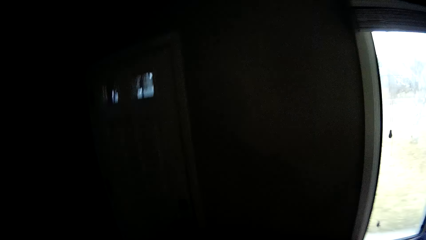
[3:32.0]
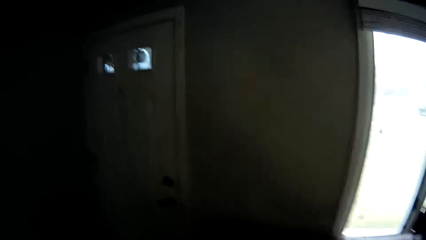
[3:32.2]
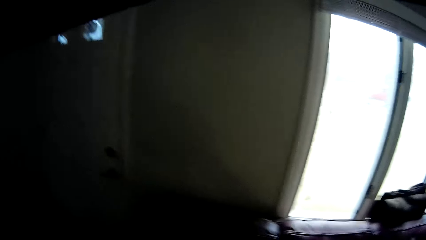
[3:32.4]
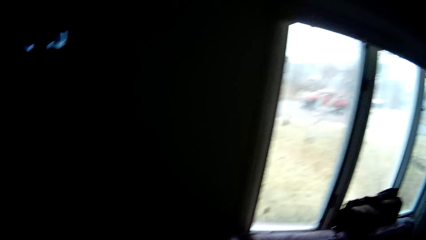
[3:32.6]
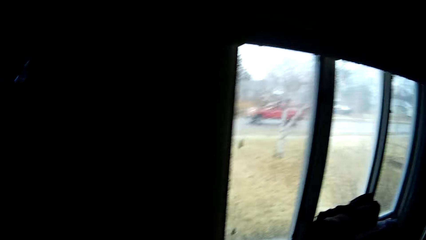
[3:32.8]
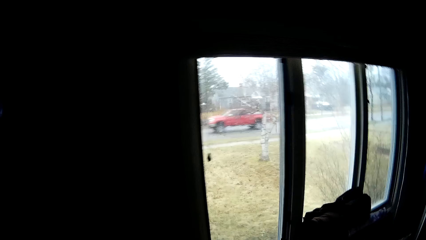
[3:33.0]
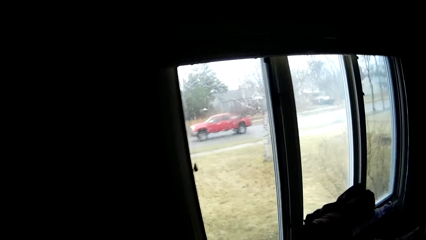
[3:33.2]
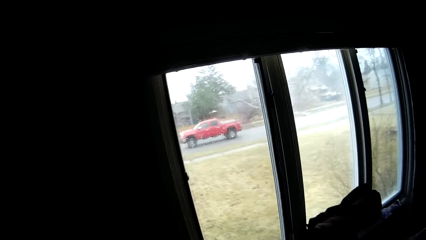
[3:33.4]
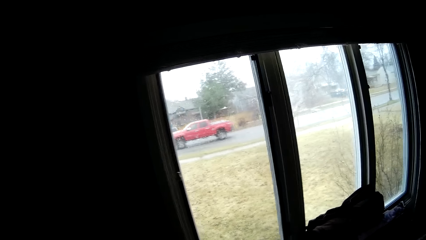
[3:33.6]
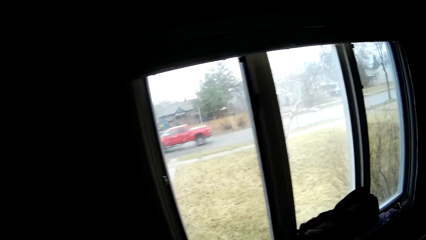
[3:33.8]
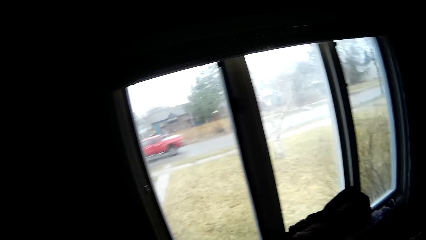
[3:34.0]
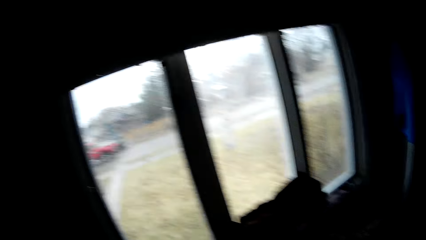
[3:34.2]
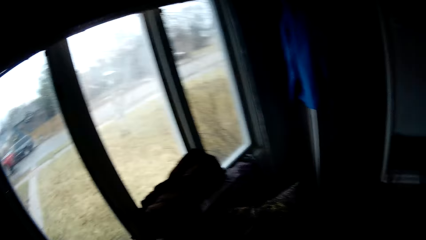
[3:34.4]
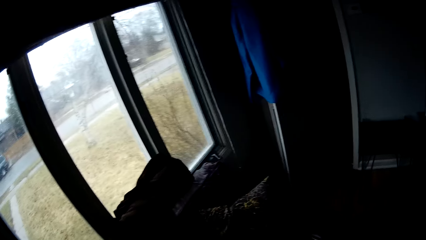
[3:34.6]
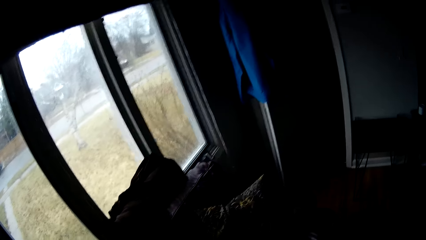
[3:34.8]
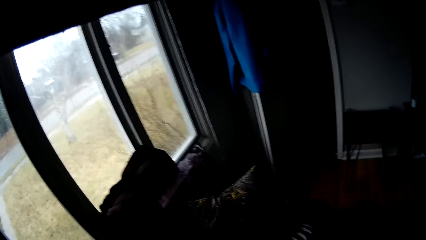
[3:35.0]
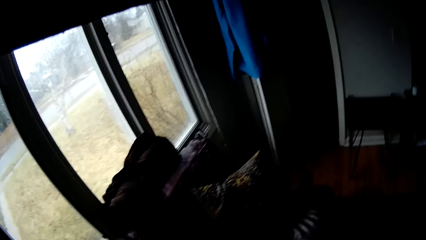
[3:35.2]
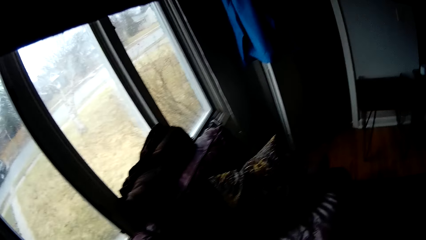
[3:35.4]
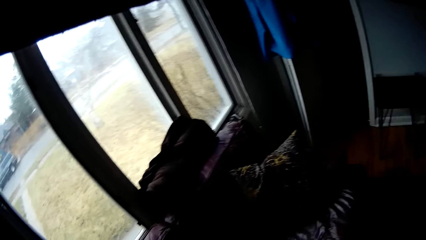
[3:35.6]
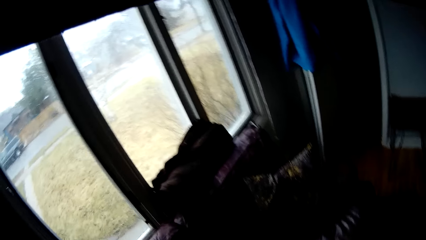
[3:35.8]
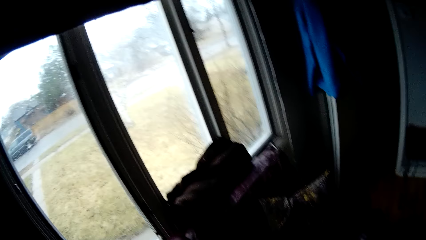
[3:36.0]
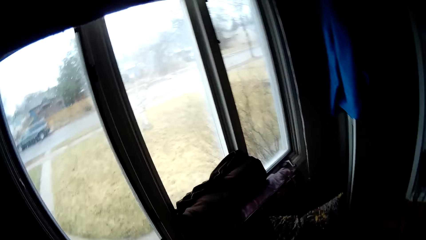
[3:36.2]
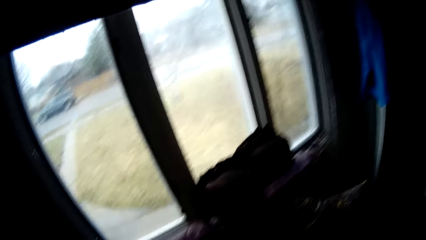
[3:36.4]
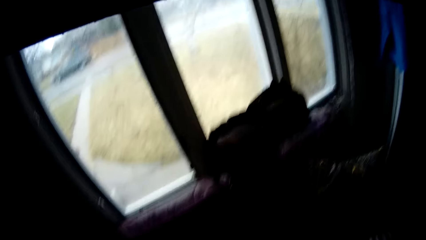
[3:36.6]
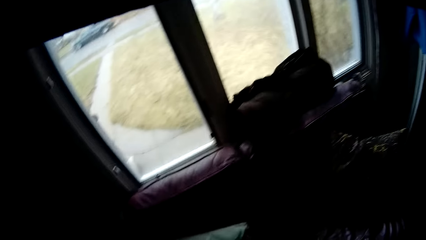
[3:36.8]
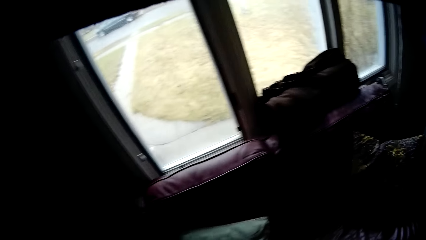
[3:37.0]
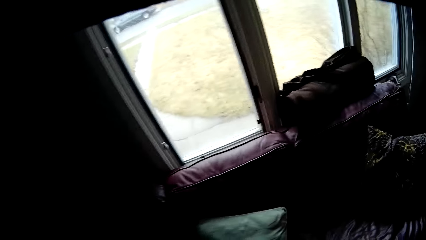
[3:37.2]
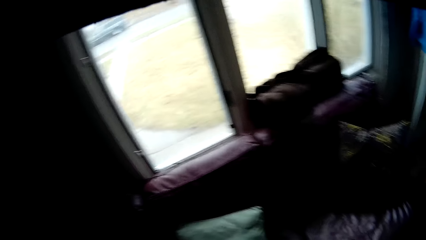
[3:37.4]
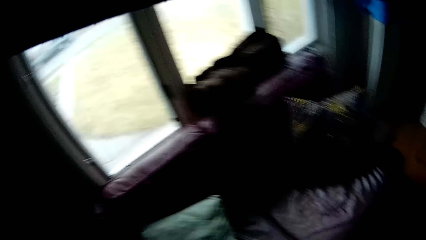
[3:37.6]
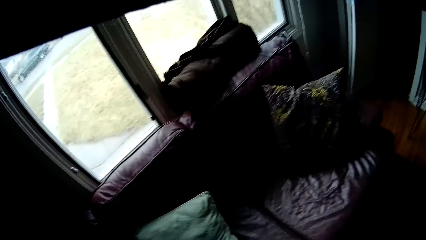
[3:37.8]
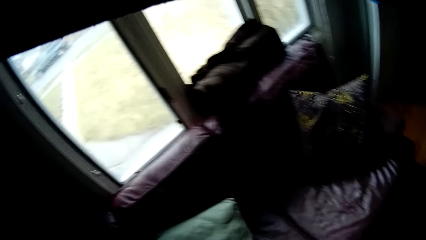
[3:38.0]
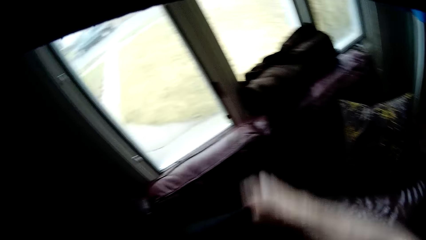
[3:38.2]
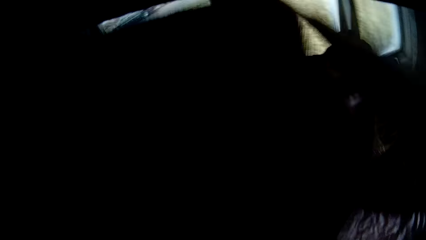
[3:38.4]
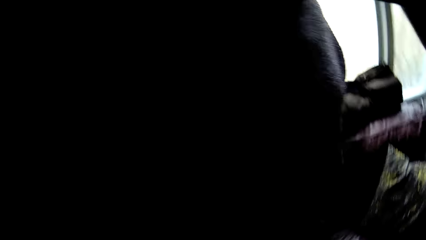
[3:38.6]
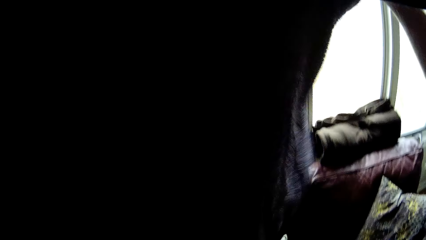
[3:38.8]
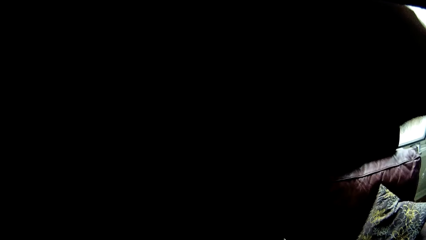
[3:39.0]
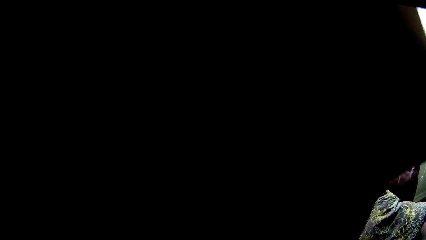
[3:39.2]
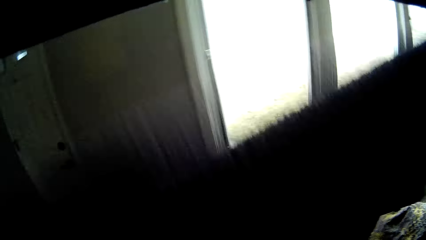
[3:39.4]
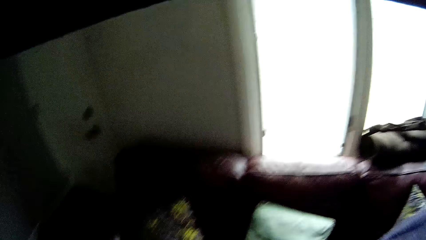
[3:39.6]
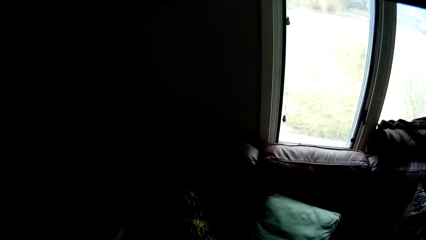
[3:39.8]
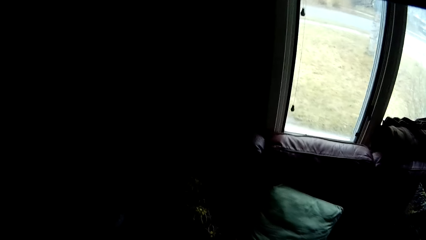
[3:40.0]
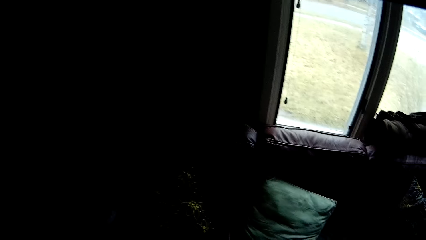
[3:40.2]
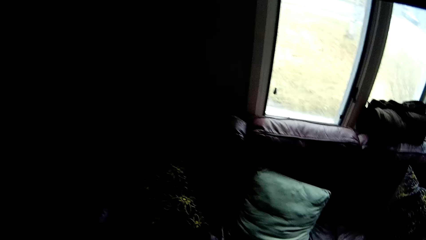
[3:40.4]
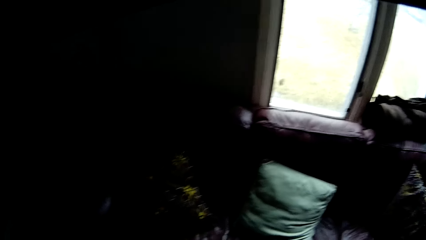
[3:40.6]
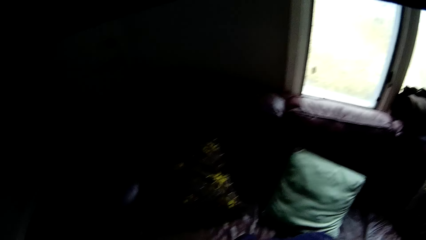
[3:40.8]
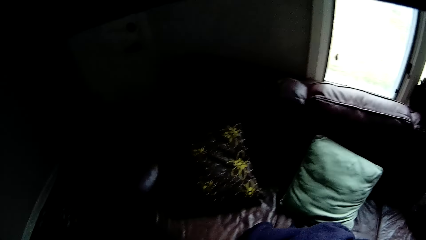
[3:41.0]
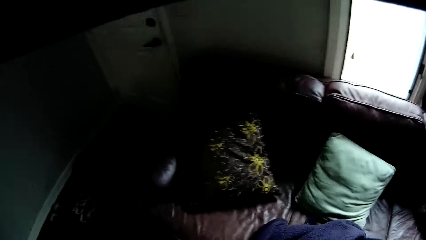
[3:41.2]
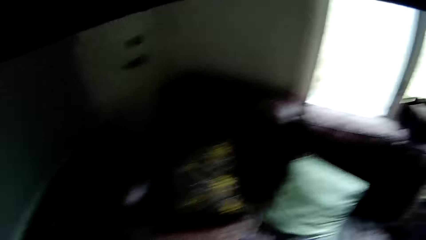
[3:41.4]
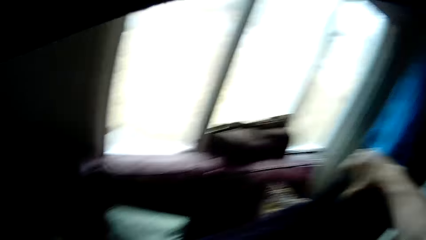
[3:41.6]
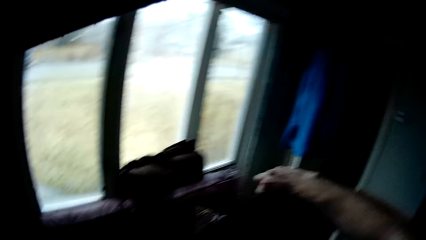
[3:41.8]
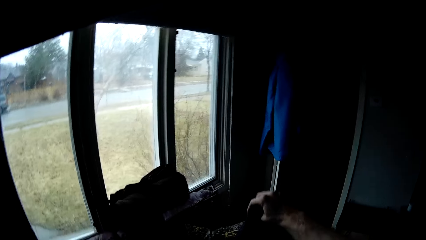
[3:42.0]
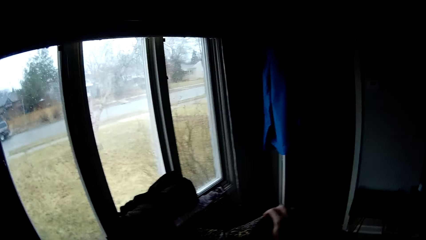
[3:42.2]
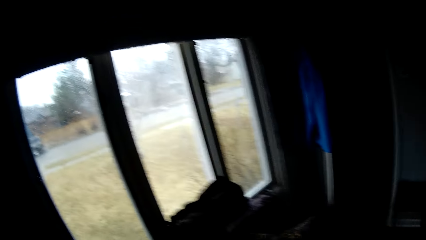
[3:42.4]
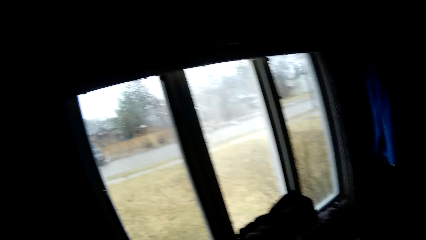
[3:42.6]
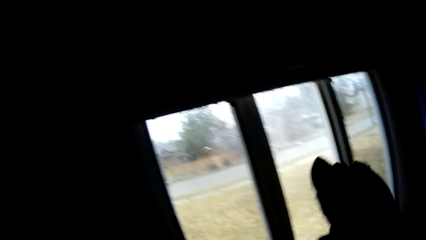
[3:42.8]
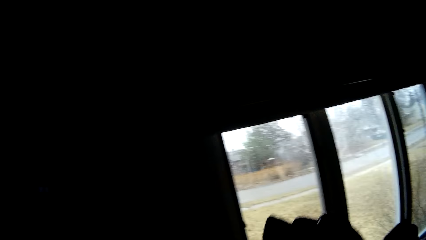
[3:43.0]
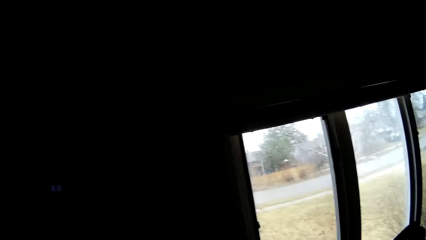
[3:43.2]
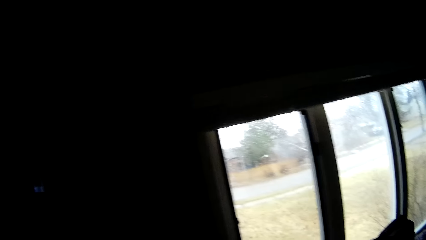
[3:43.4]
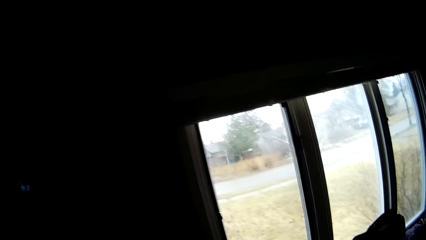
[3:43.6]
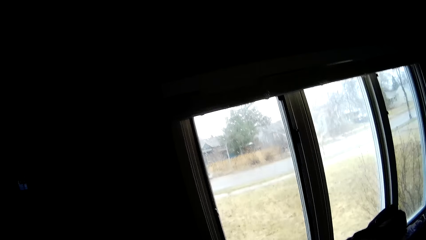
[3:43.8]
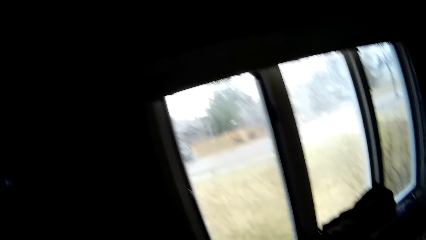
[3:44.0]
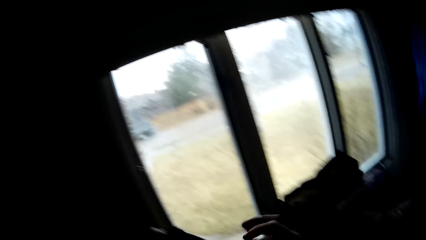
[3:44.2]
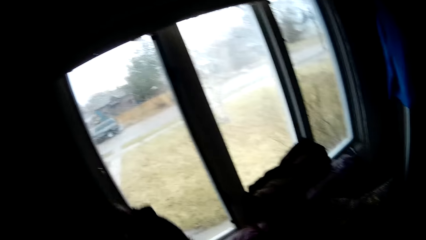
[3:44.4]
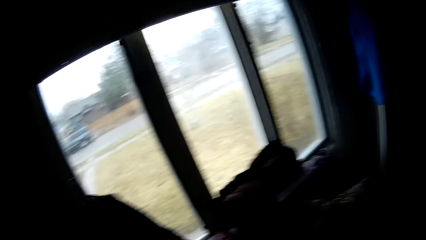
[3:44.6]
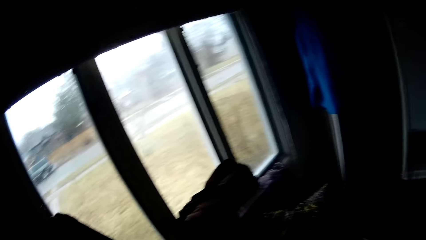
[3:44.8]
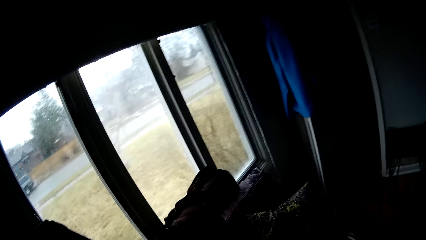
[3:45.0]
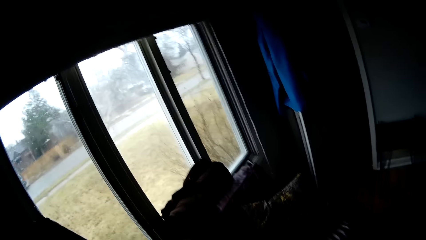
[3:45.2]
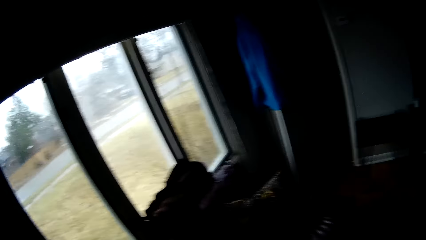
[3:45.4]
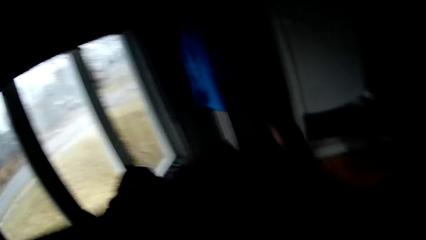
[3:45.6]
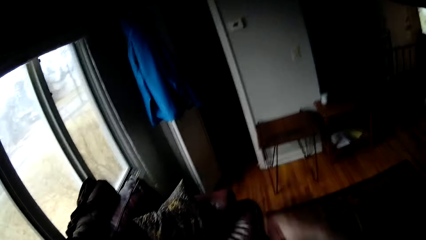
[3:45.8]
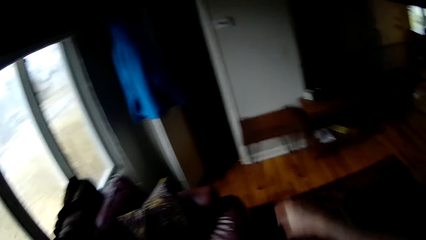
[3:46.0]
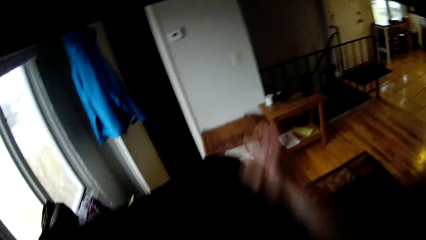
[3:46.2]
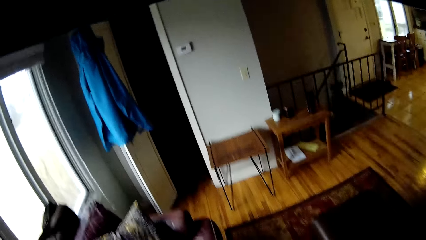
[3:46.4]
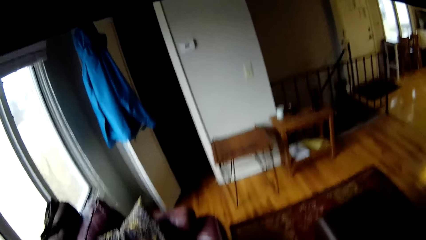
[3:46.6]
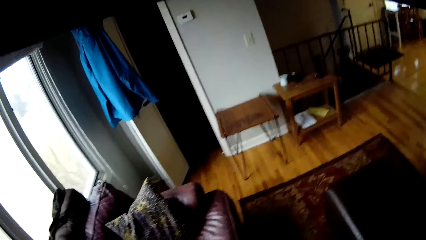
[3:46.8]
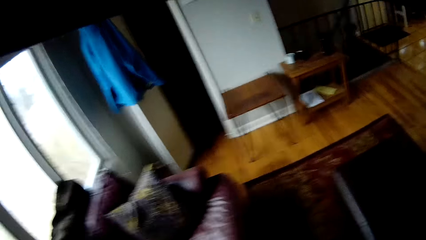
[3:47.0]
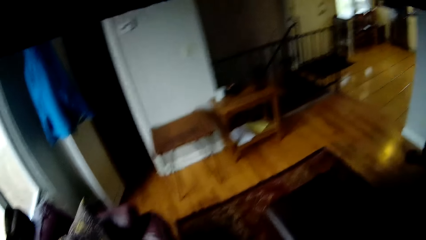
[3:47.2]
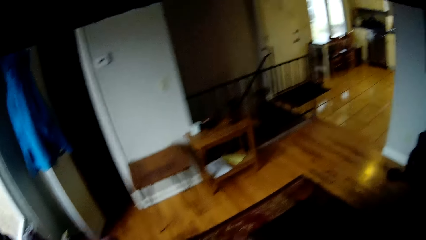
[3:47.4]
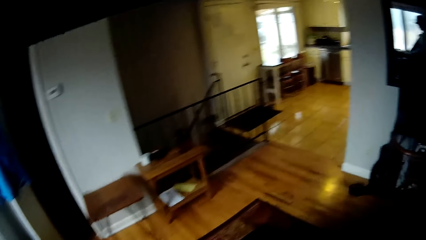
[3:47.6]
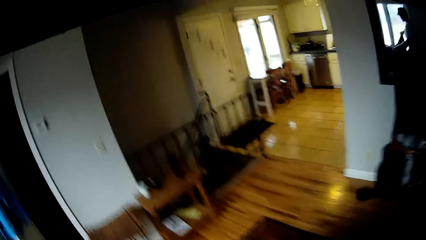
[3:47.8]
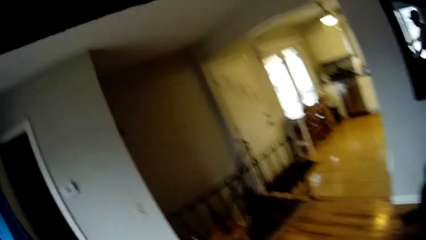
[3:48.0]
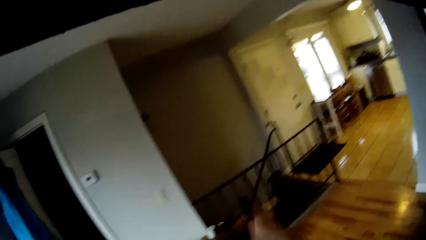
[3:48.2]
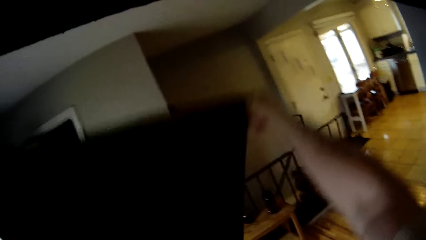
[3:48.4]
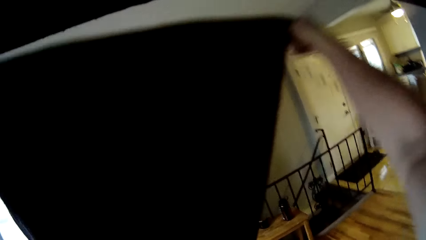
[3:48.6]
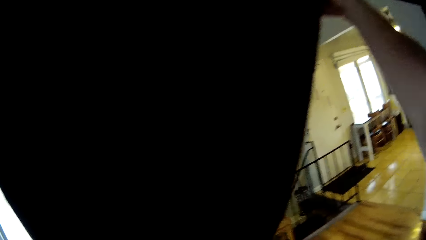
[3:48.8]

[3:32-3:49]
The camera wearer folds a blanket. They hold the linen.
